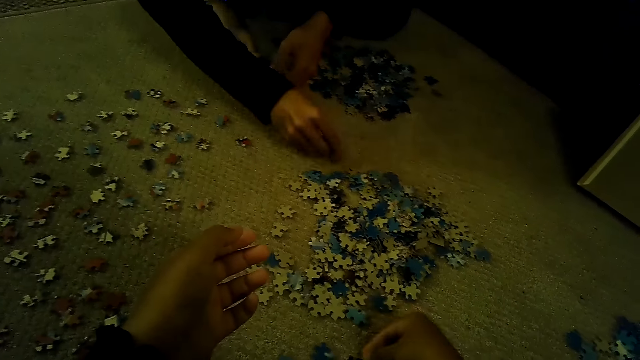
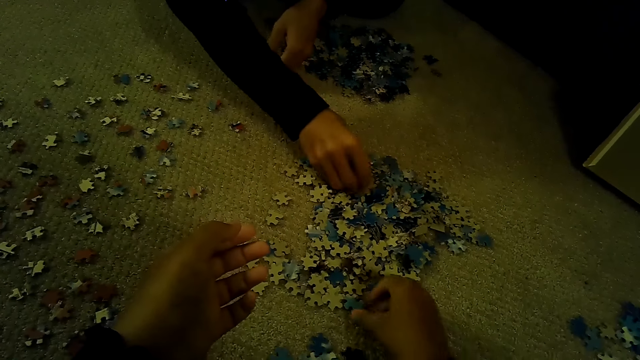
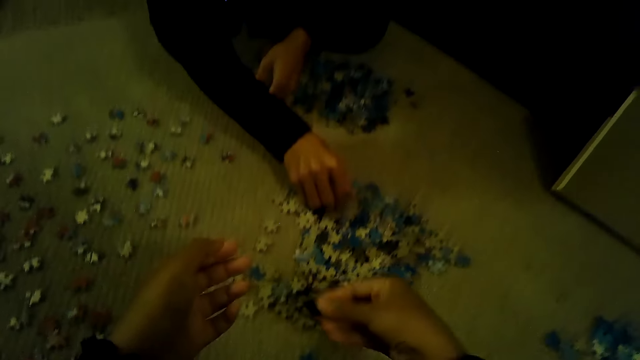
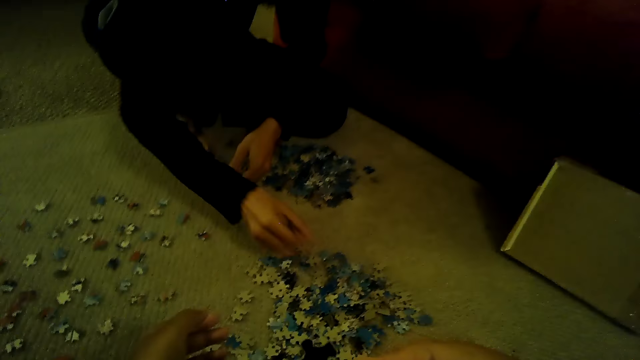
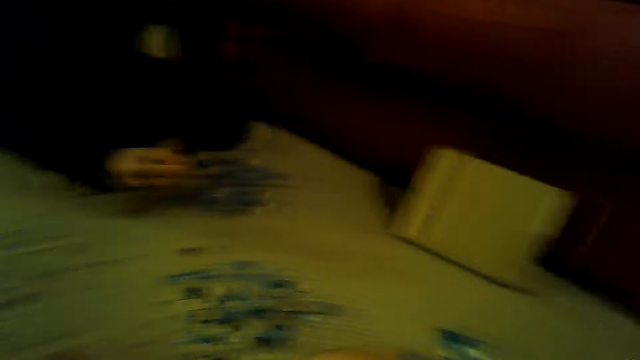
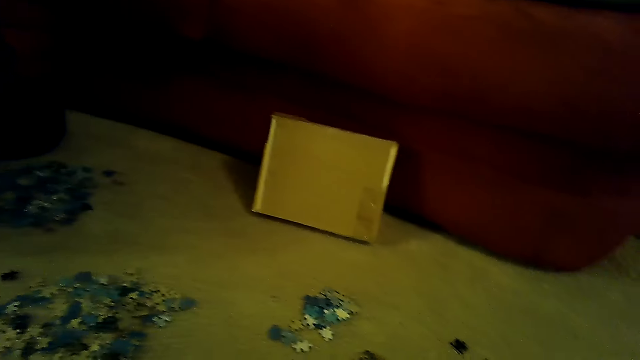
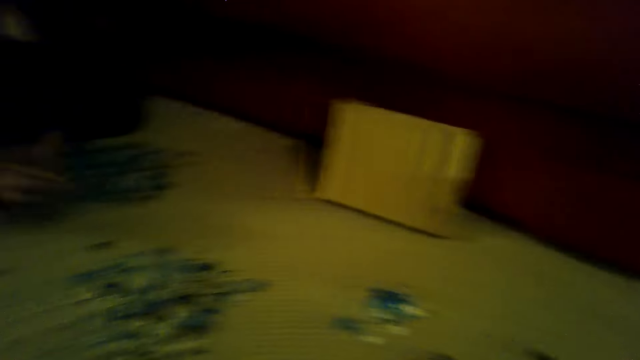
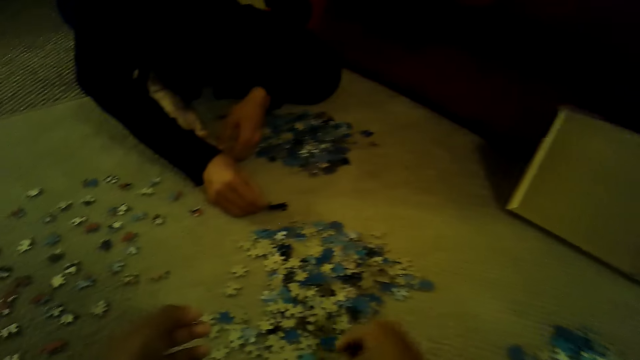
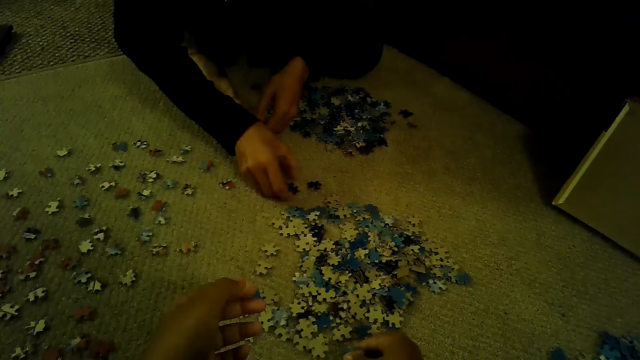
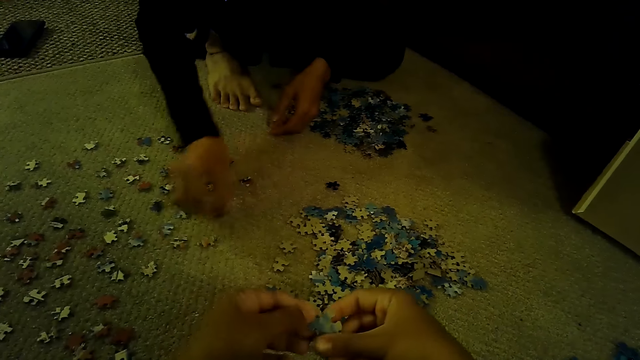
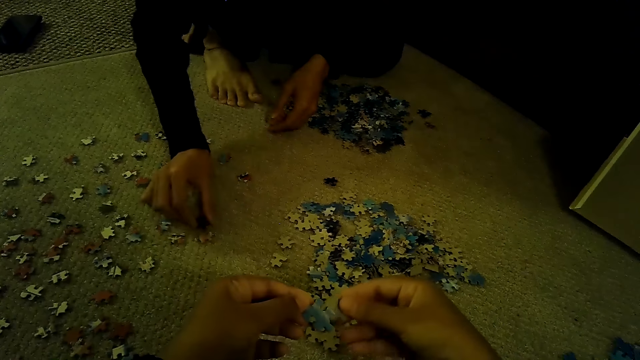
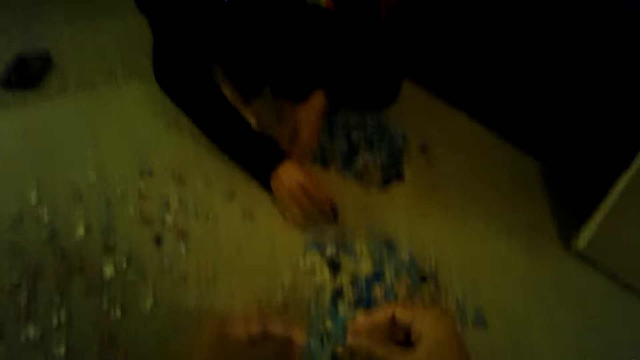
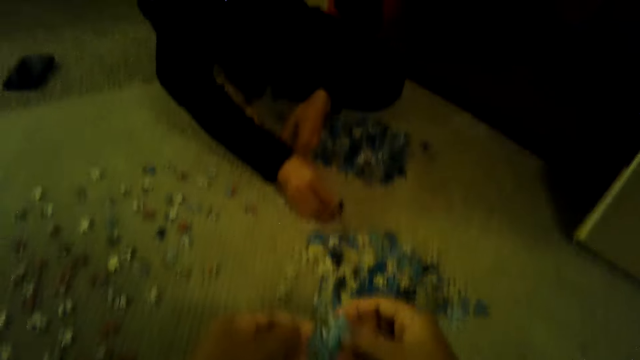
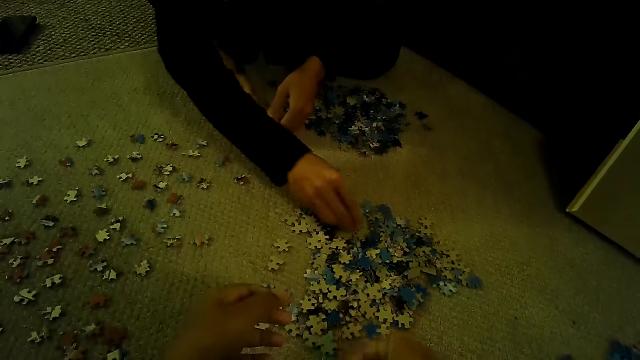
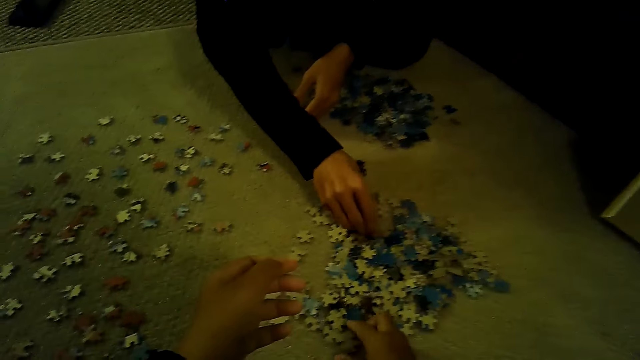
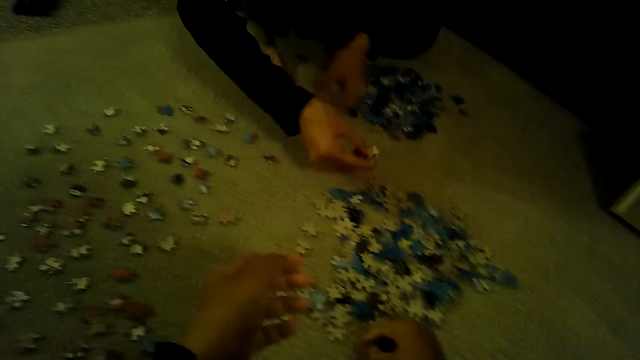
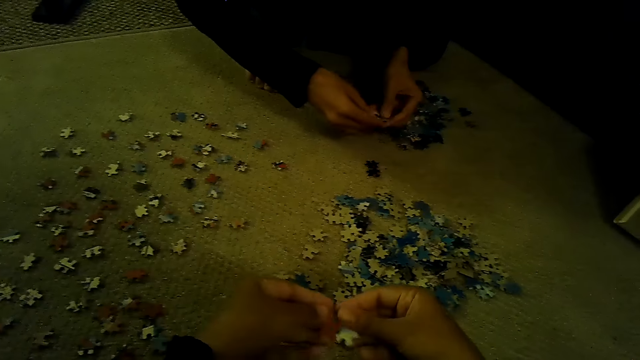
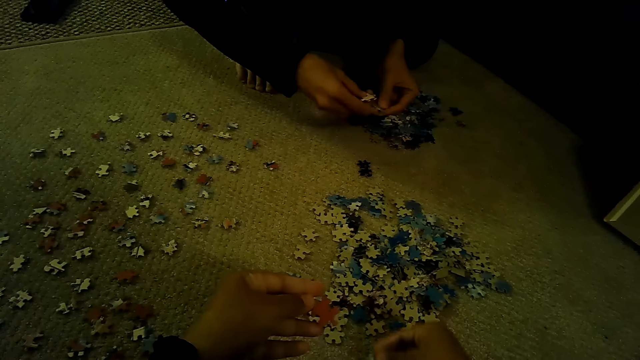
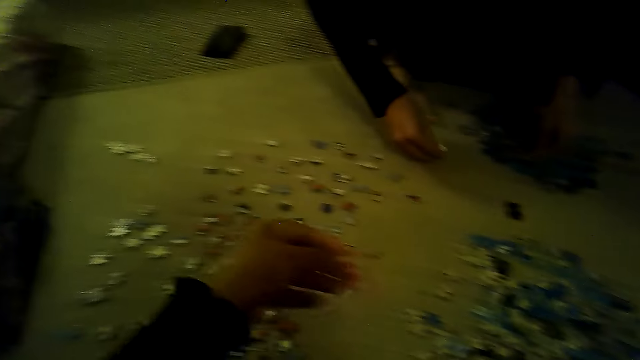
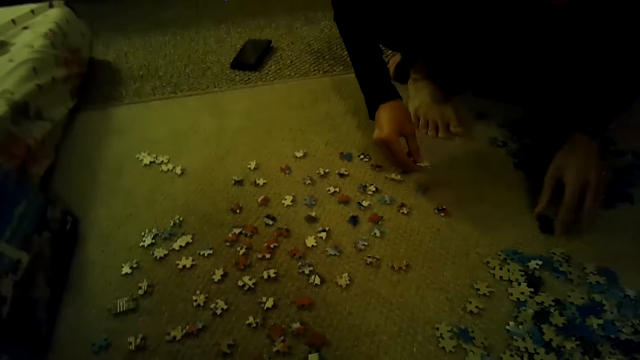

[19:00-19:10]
The camera wearer sorts the pieces of a jigsaw puzzle. They pick the piece of the jigsaw puzzle and stare at the piece of the jigsaw puzzle. A man plays the jigsaw puzzle. The camera wearer sorts the pieces of the jigsaw puzzle. They play the jigsaw puzzle.

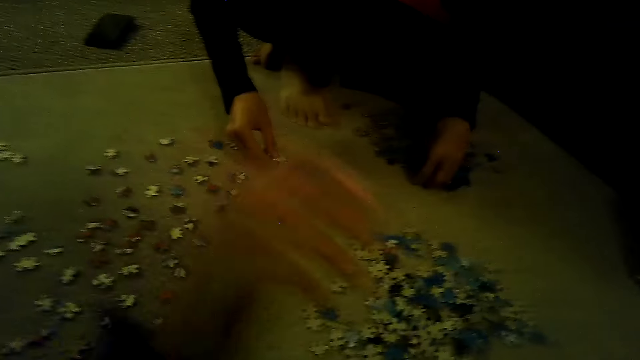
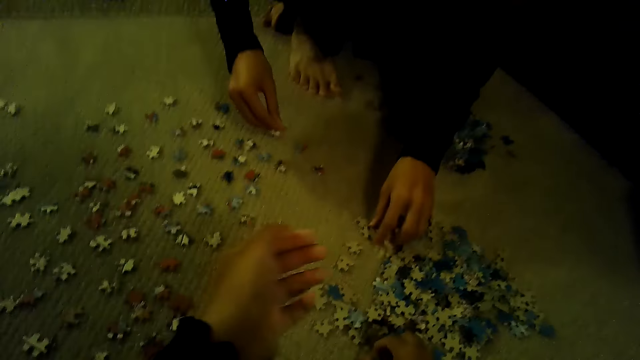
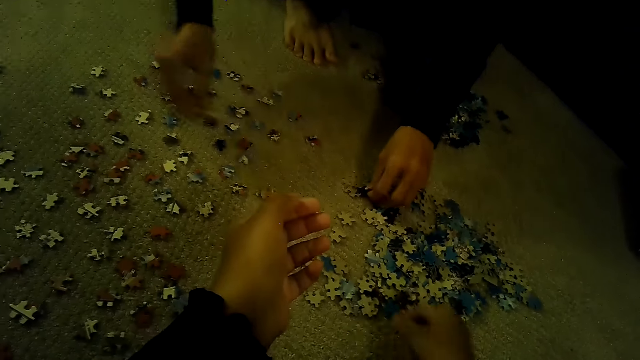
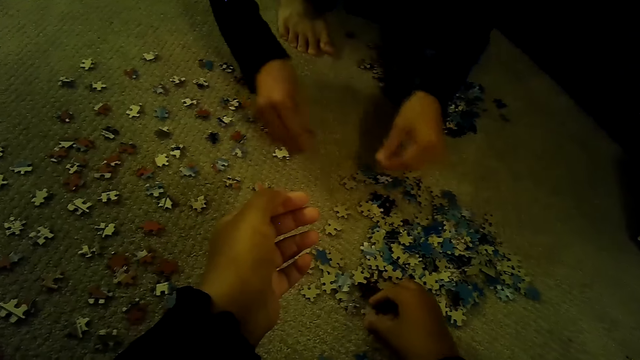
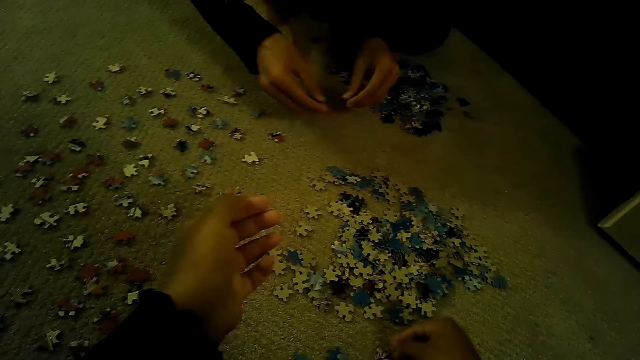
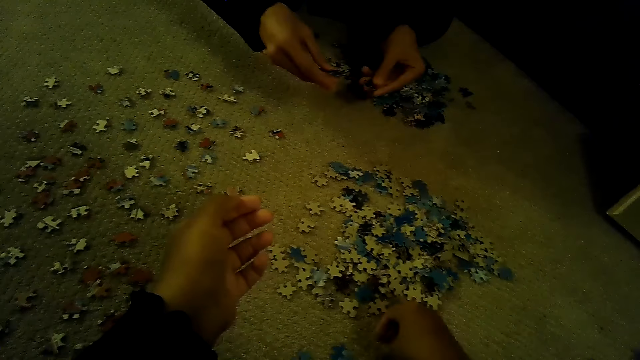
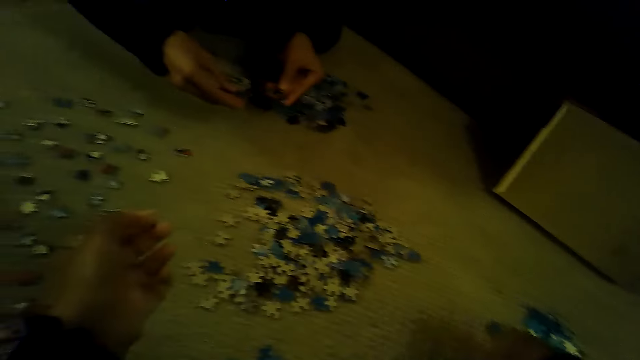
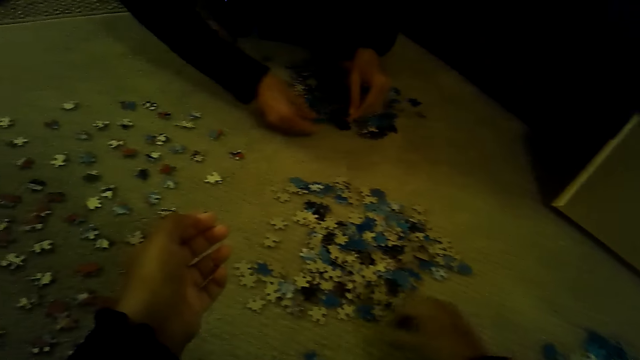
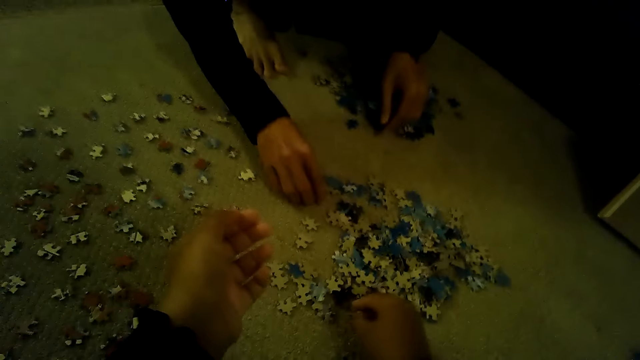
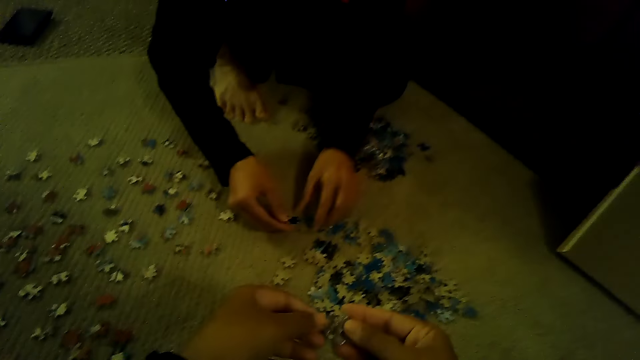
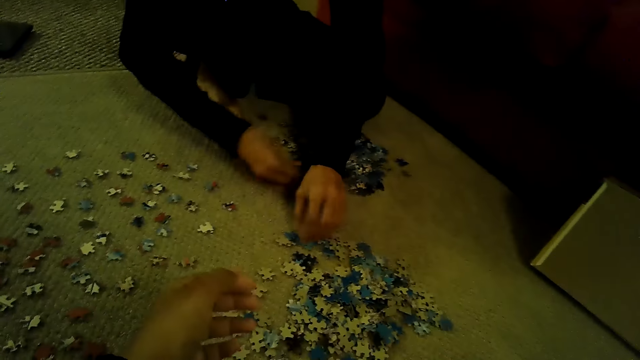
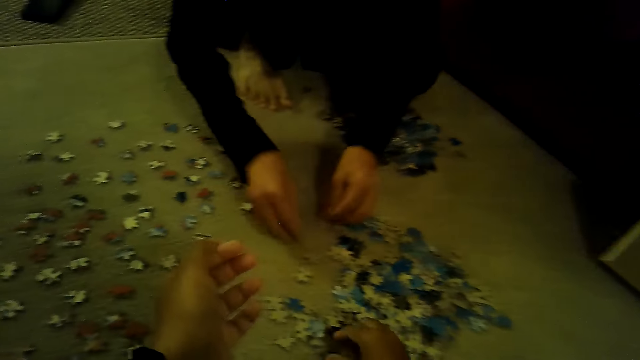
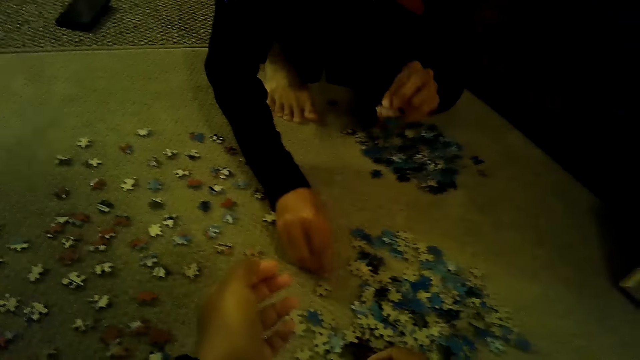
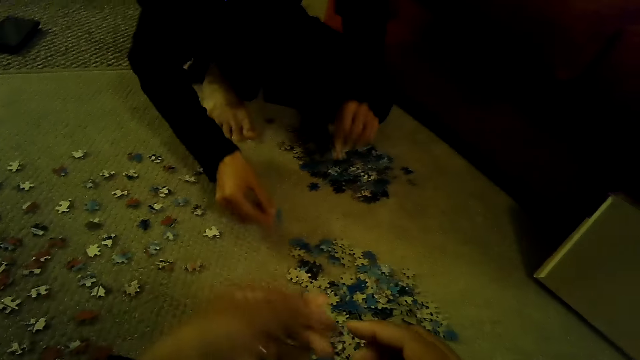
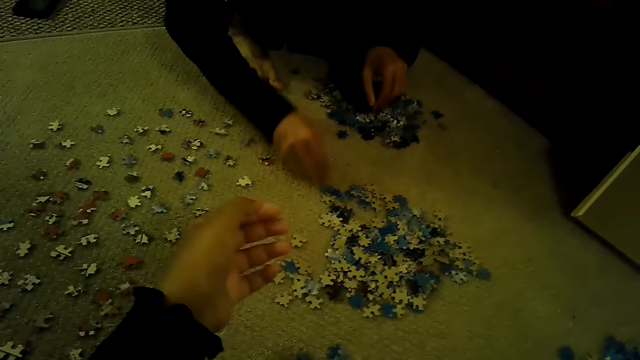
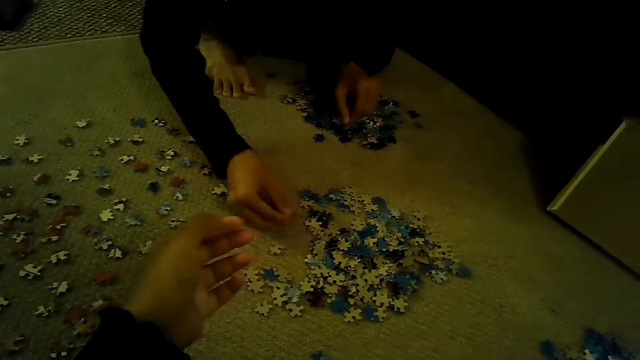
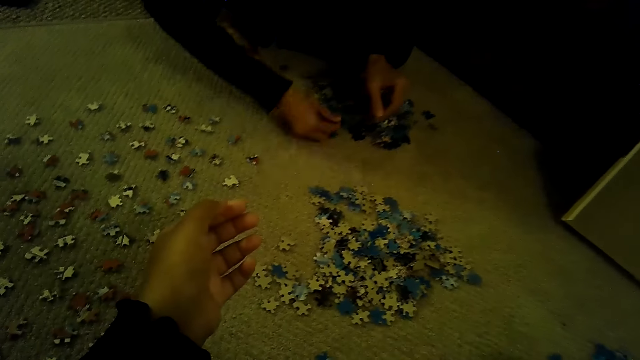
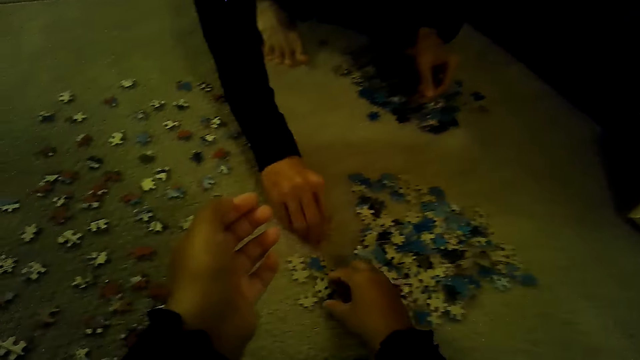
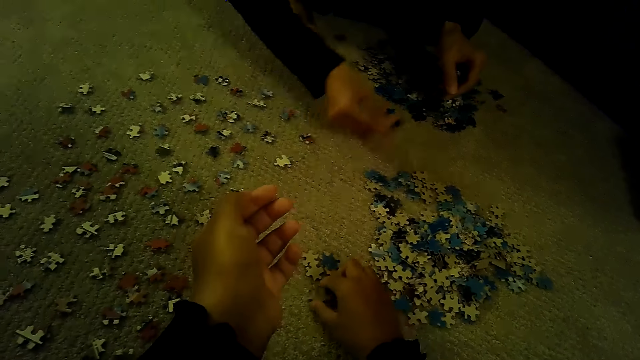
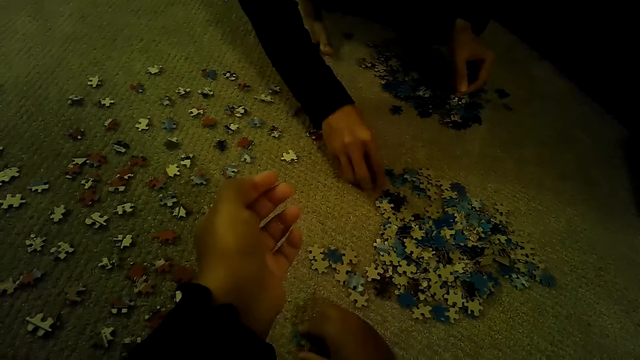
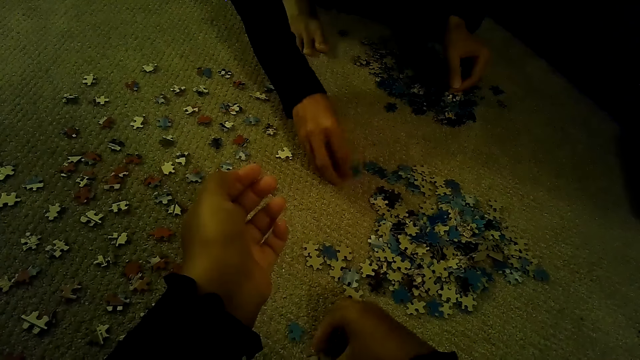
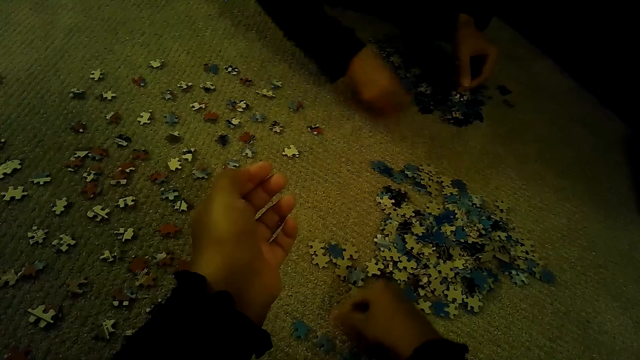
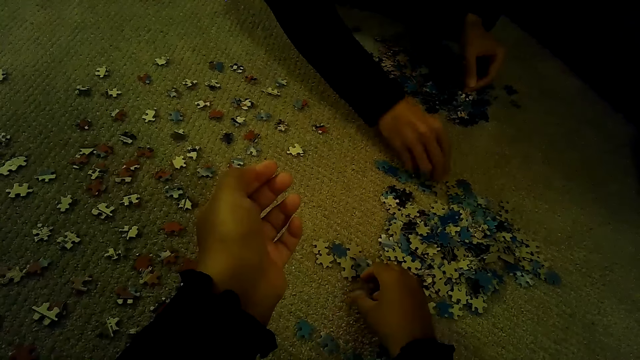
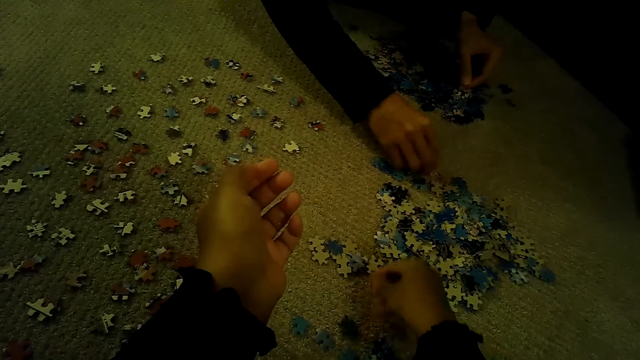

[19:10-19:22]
A man sorts the pieces of a jigsaw puzzle. The man plays the jigsaw puzzle.
